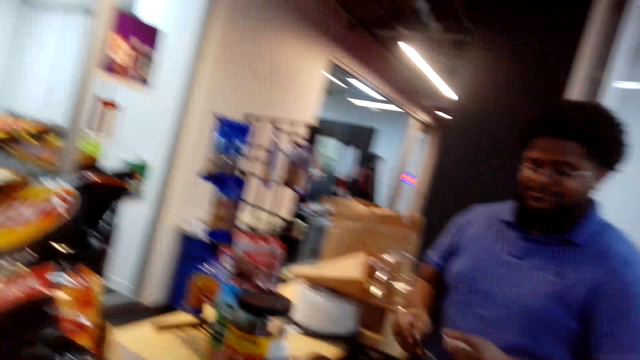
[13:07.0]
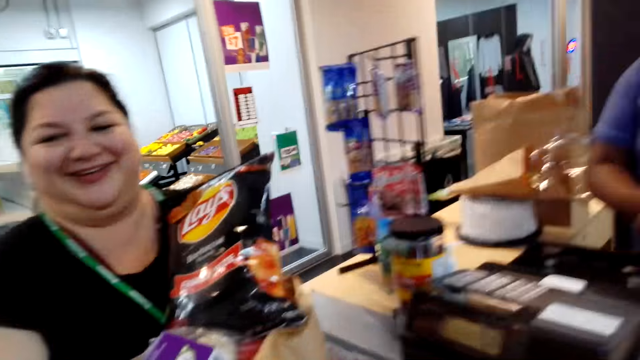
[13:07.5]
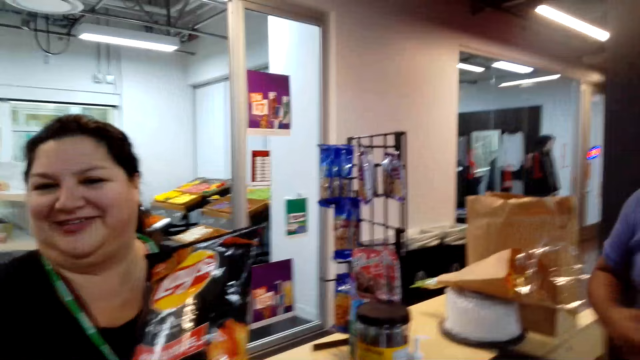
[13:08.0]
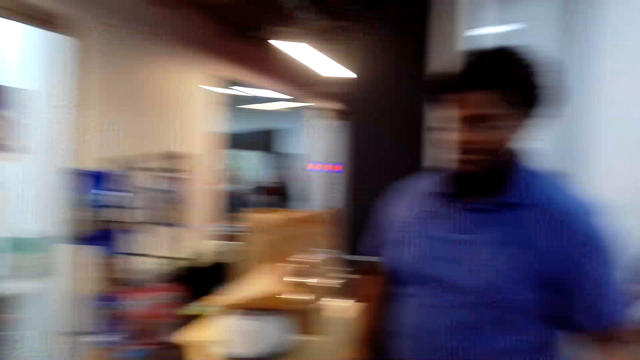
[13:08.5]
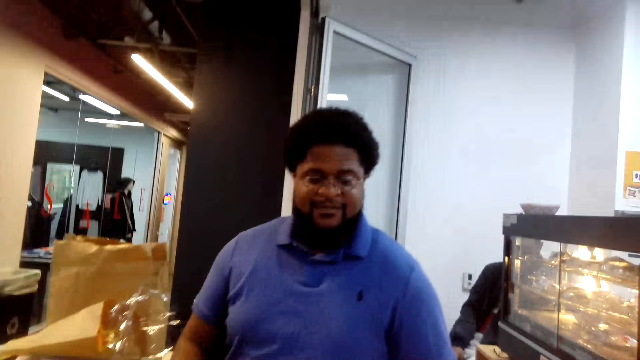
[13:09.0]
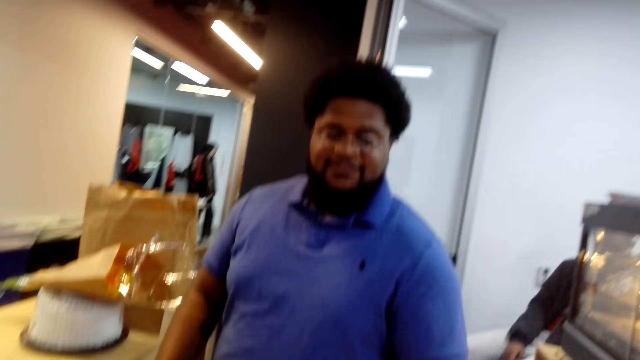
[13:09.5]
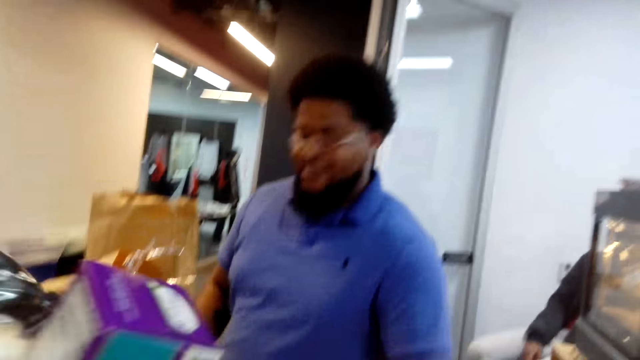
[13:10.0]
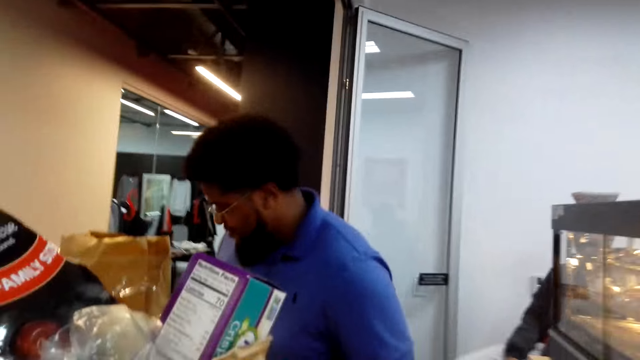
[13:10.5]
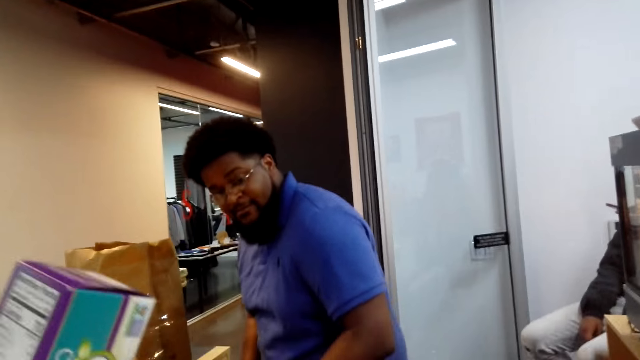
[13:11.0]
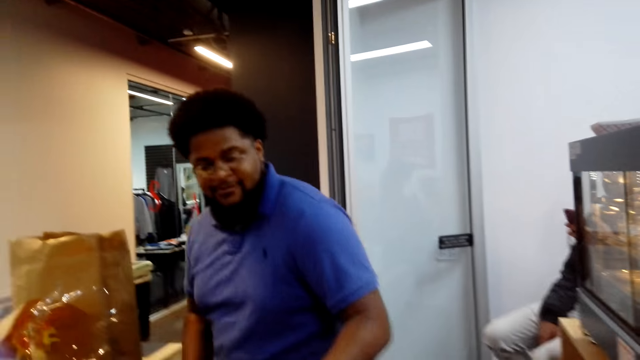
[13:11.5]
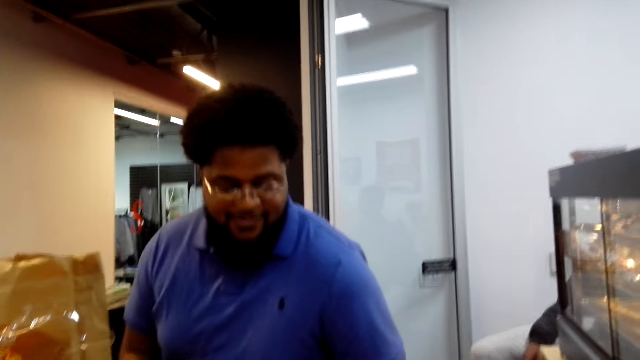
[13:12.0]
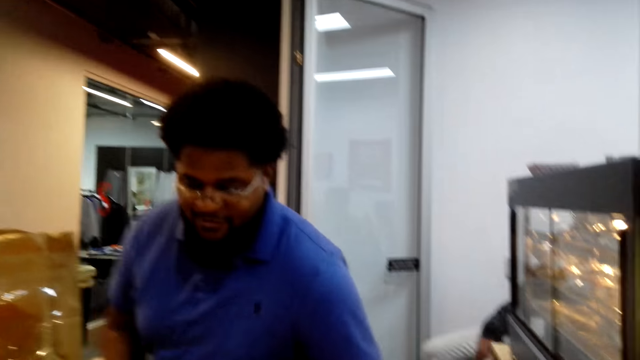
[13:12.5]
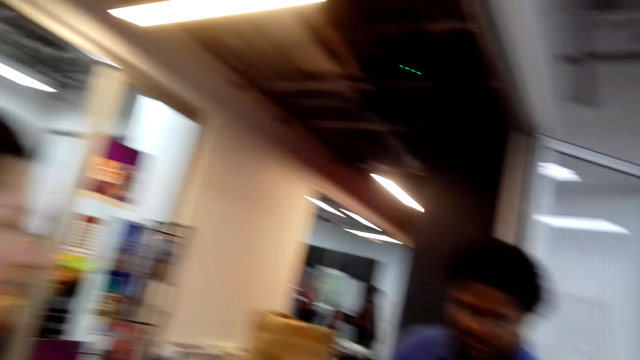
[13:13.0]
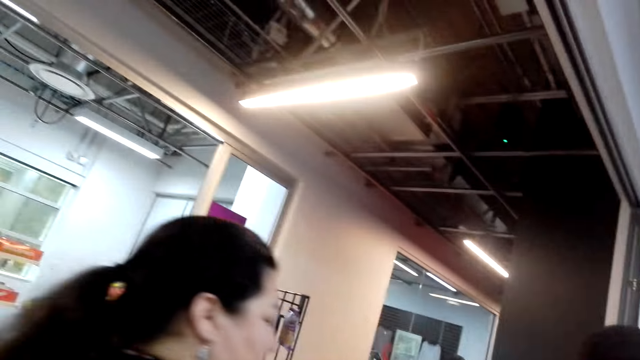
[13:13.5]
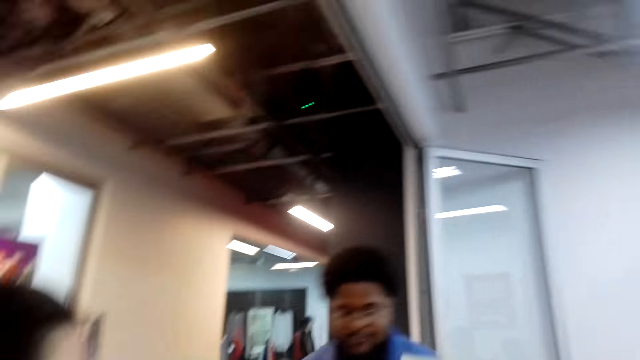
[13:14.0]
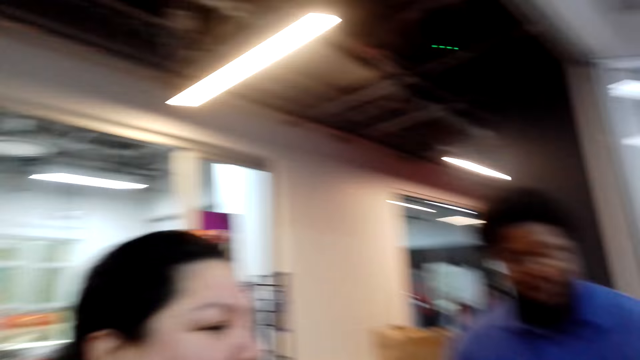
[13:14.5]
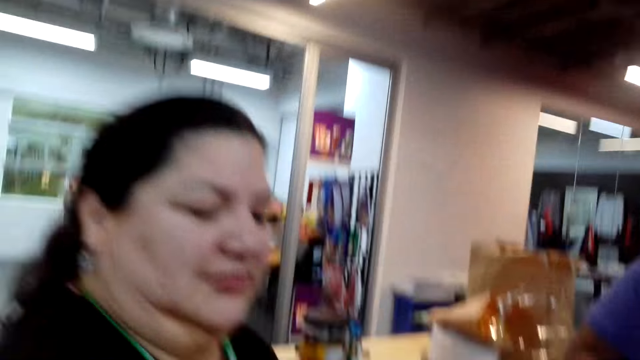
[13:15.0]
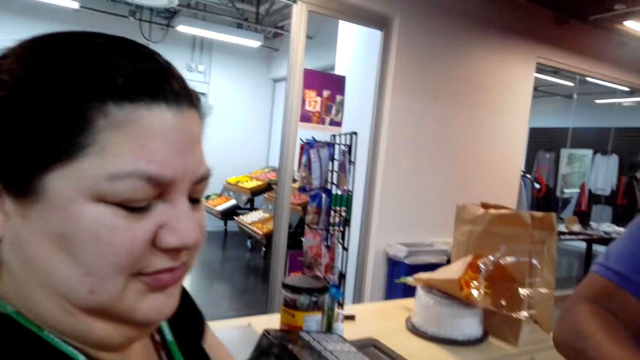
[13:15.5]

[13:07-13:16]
The camera wearer converses with a woman. A lady carries lays on her hand. The camera wearer converses with a man. They converse with the woman.

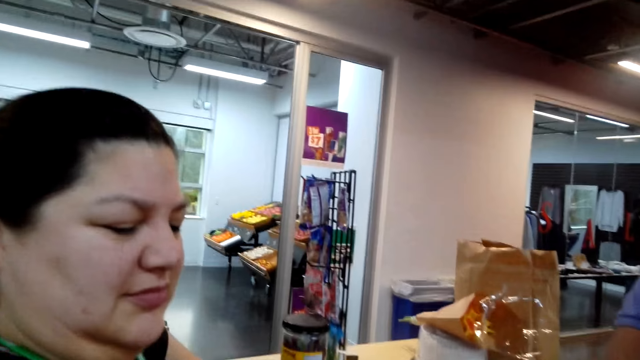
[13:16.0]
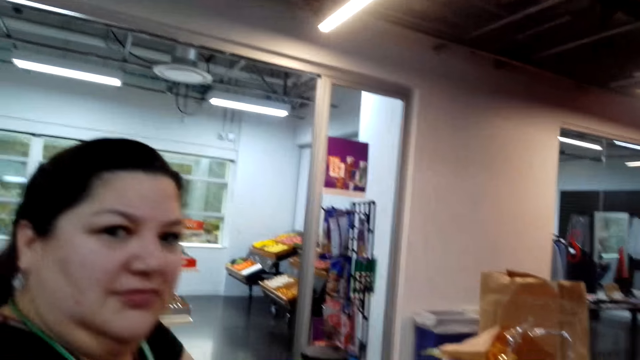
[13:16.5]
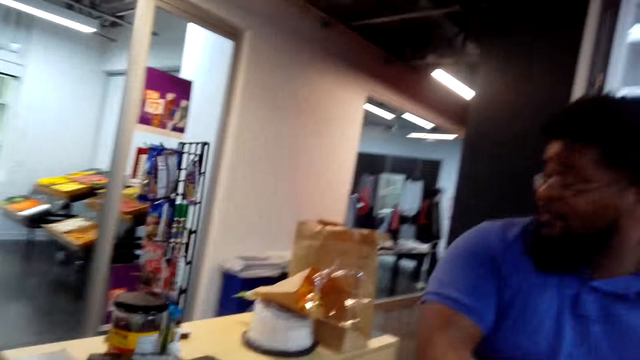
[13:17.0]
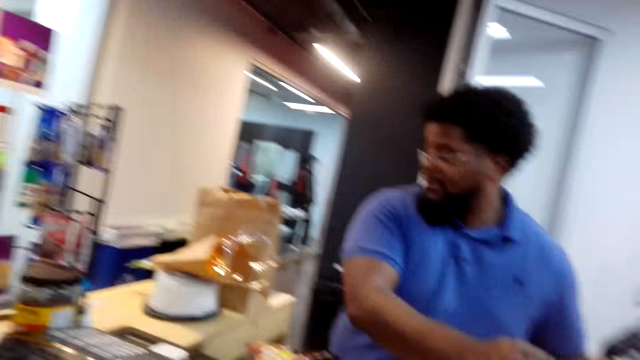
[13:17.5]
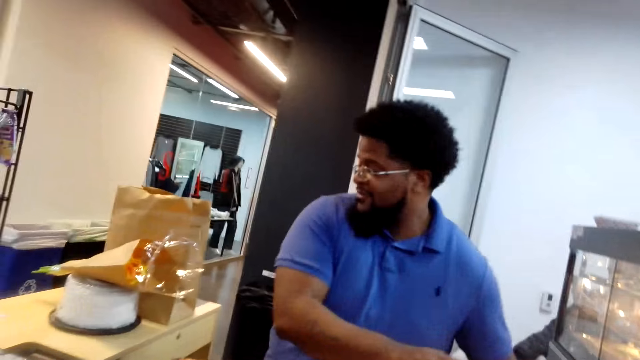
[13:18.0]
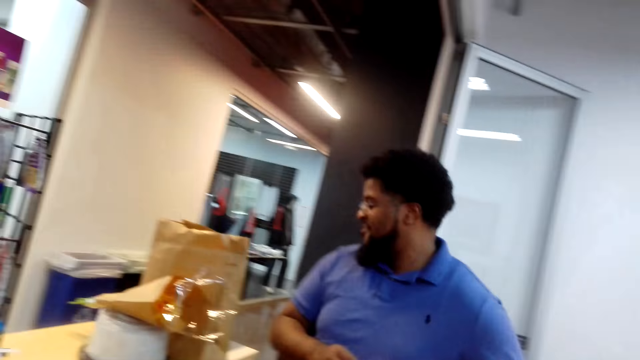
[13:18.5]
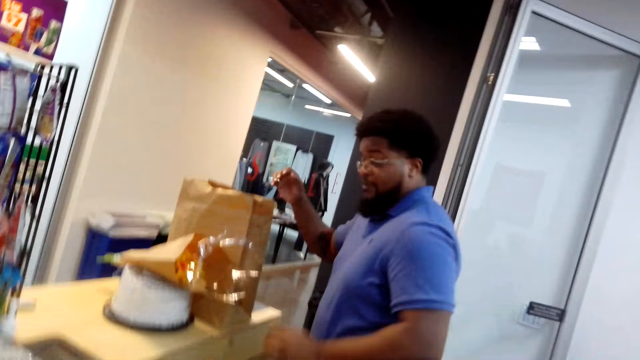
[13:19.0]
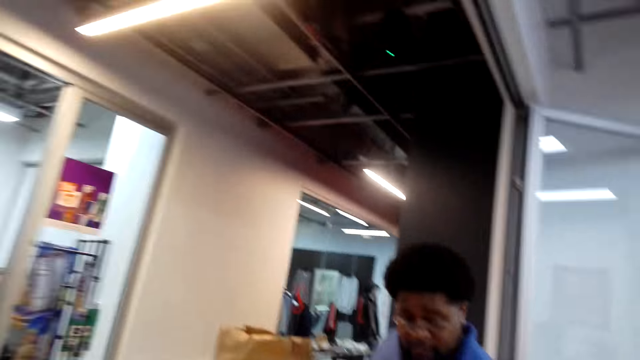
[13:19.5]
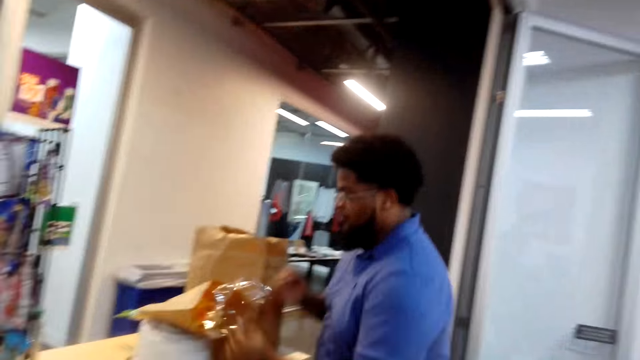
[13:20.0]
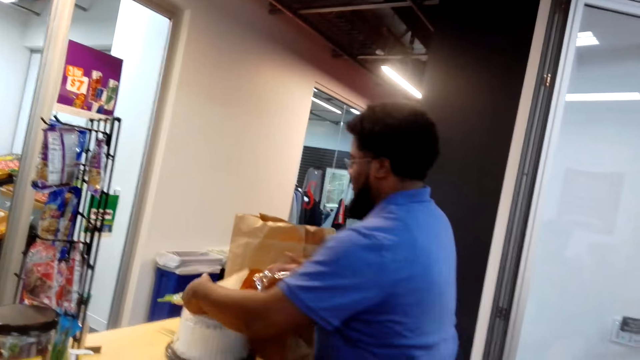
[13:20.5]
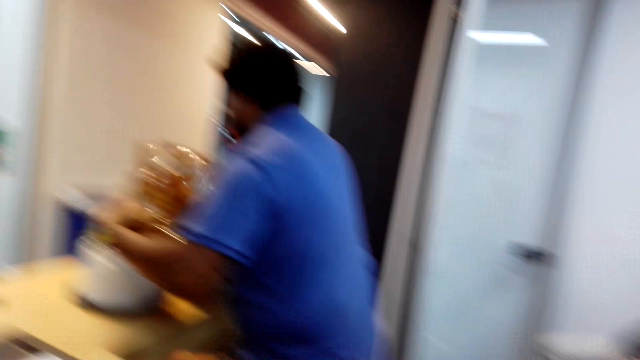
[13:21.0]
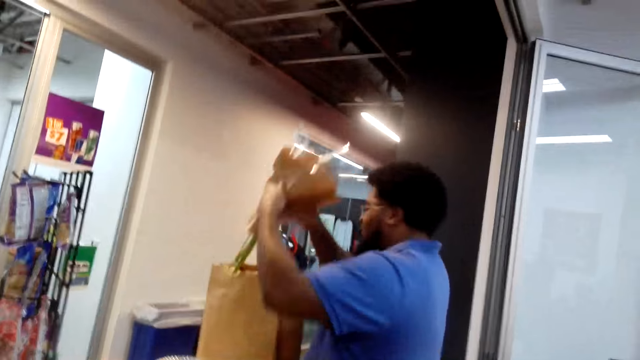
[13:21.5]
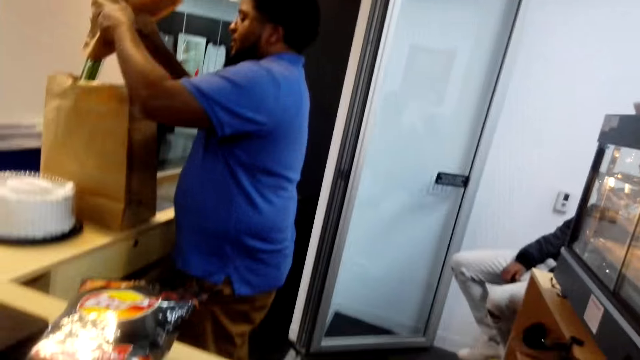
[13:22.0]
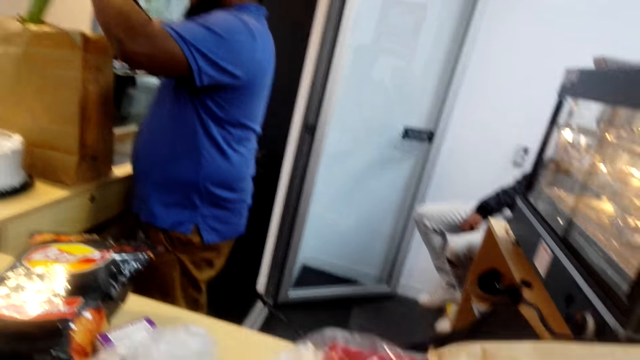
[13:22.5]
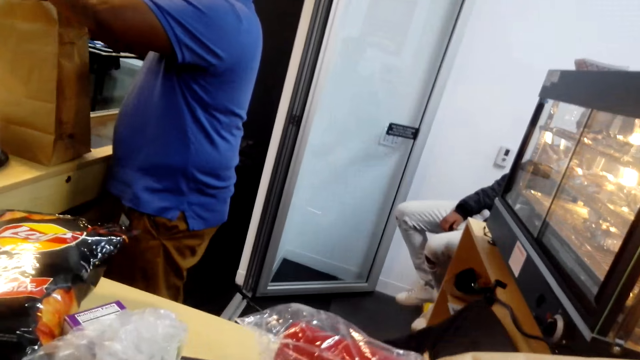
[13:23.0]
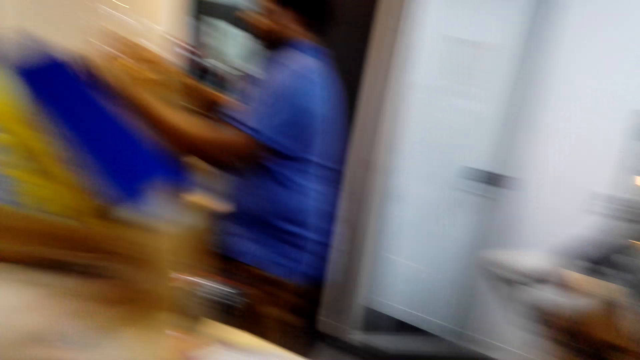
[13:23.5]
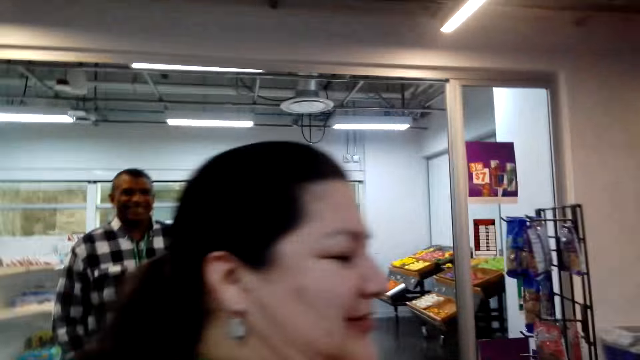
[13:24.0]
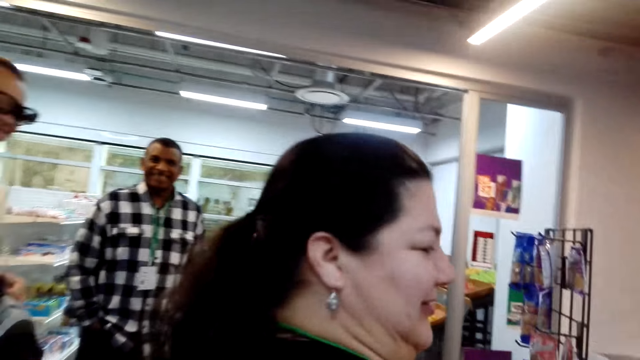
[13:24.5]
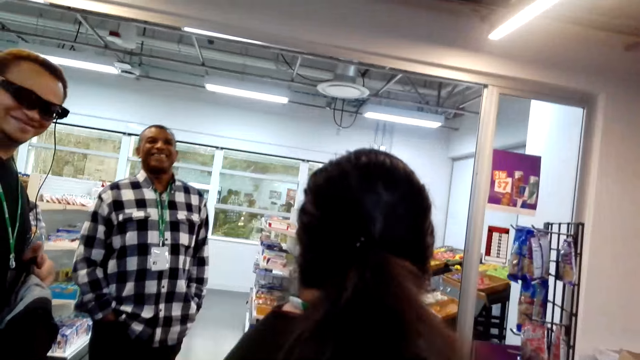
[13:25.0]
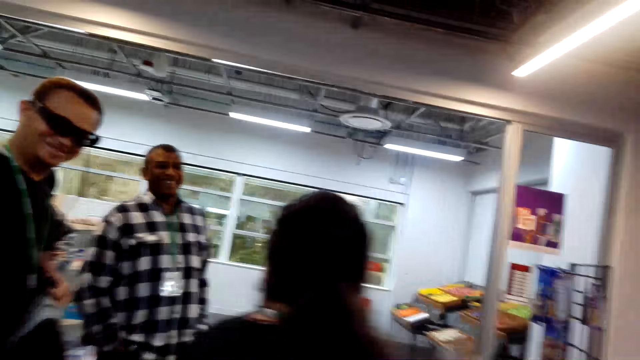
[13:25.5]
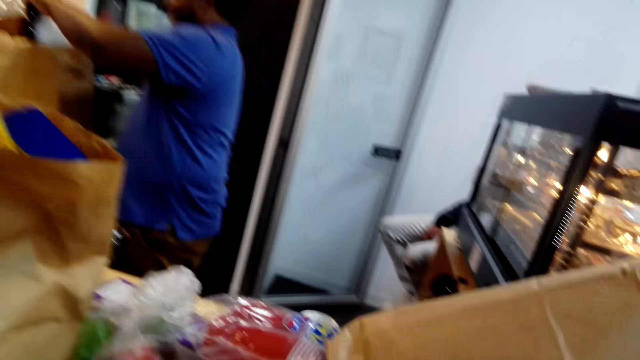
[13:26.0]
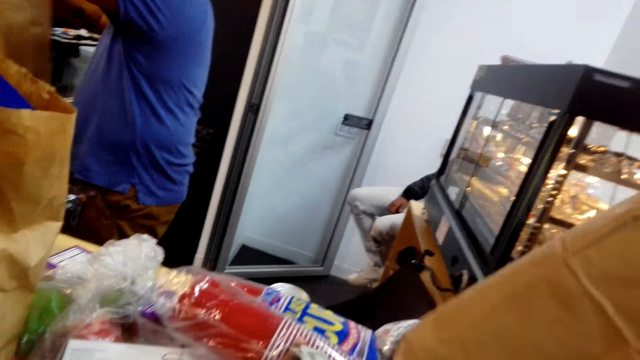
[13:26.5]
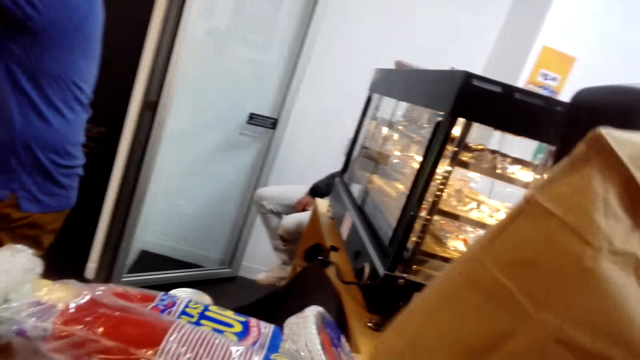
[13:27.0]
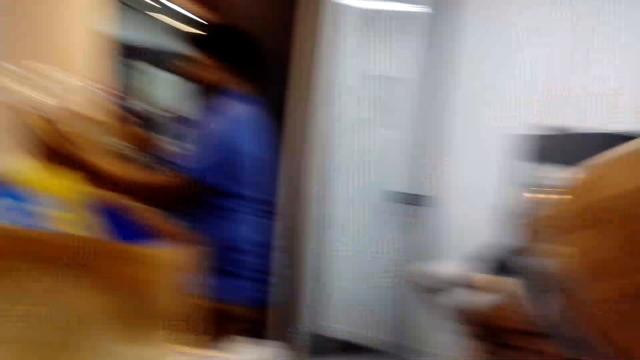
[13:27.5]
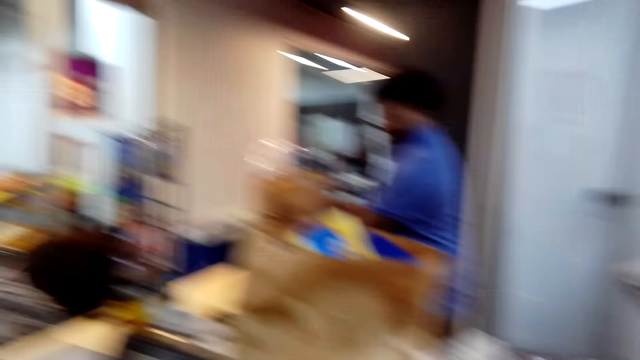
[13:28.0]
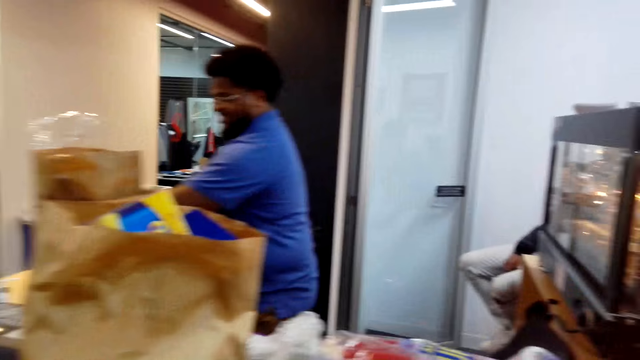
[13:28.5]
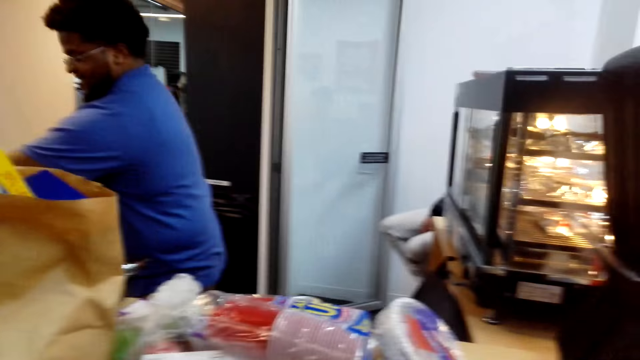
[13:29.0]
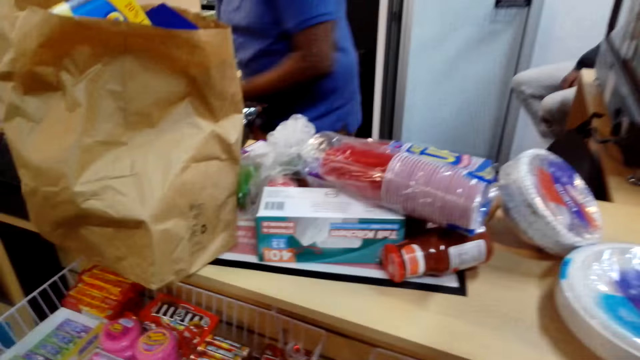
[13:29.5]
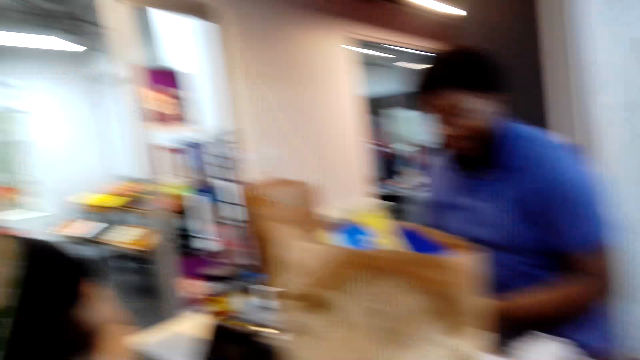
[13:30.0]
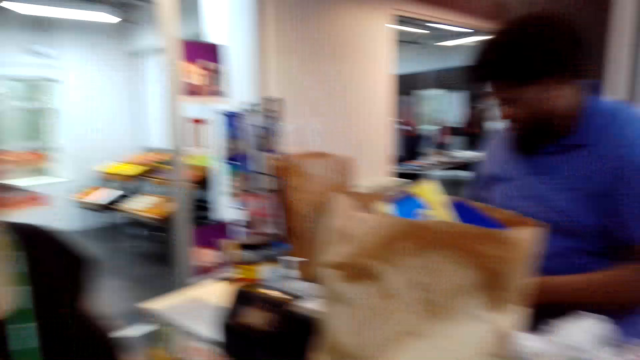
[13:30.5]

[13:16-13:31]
The camera wearer converses with a man. They look around. The man inserts the flower inside the brown bag or paper. The camera wearer looks around, converses with another man and a third man, and looks around. They take the paper from the table and lift the paper up.
